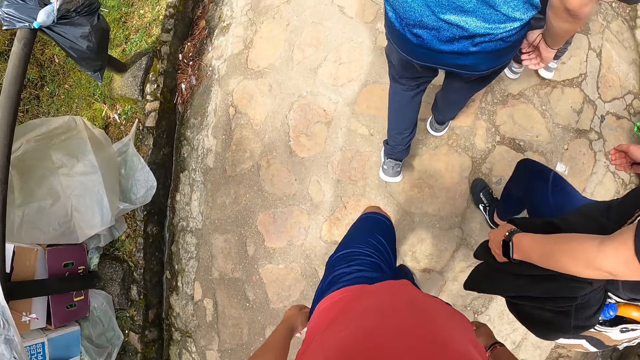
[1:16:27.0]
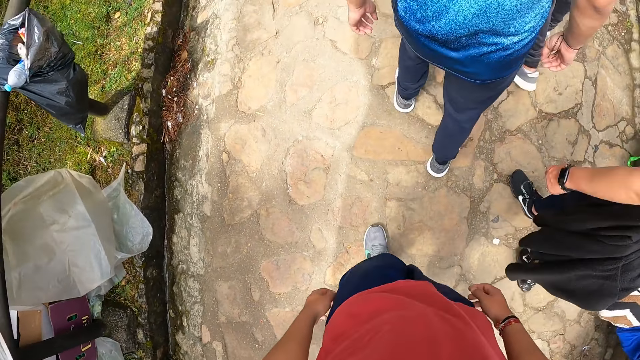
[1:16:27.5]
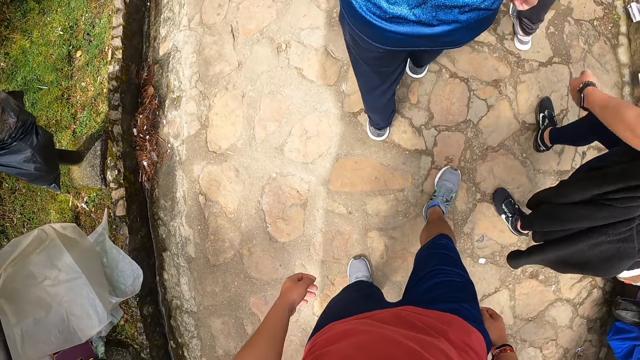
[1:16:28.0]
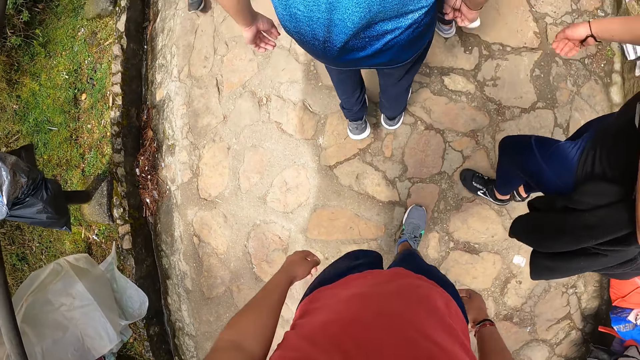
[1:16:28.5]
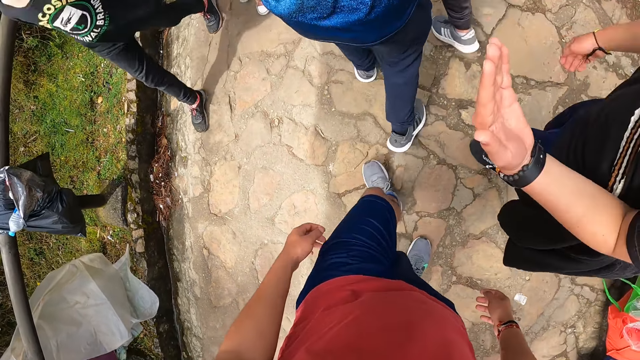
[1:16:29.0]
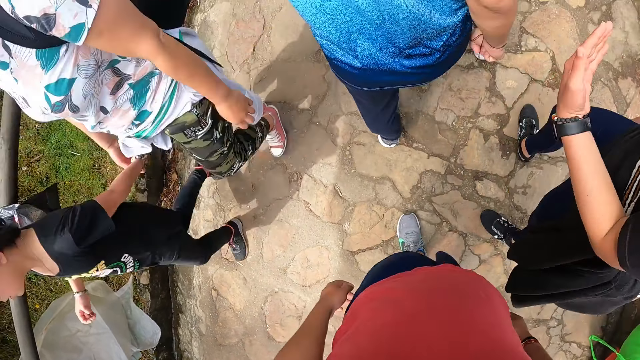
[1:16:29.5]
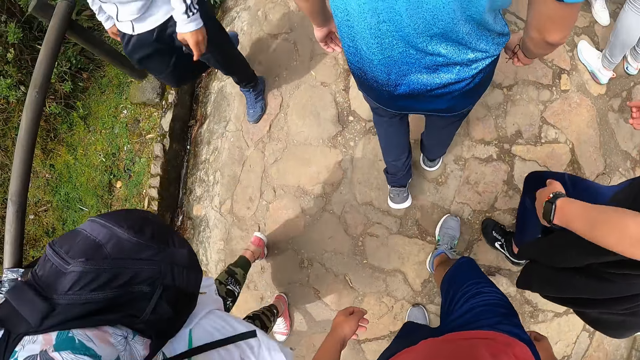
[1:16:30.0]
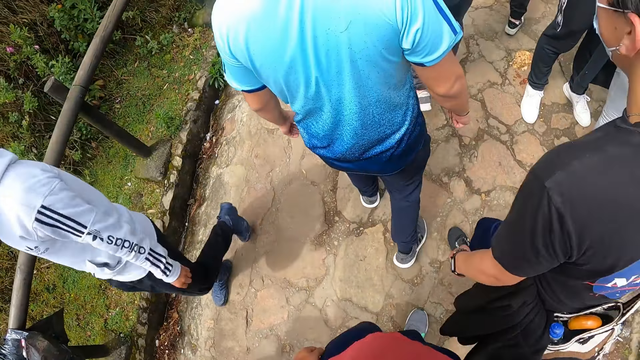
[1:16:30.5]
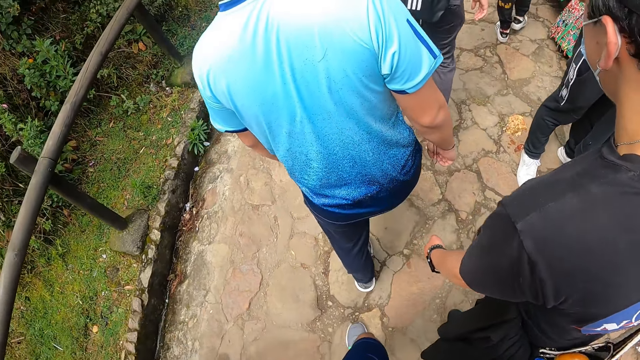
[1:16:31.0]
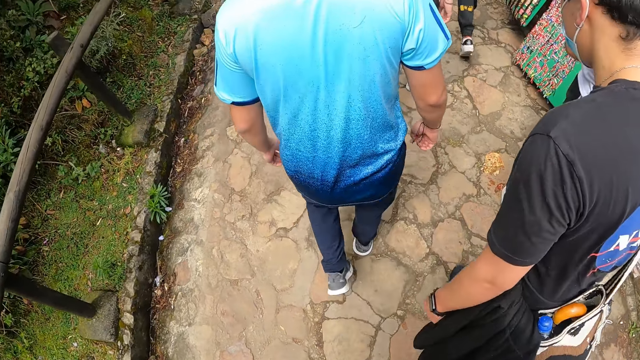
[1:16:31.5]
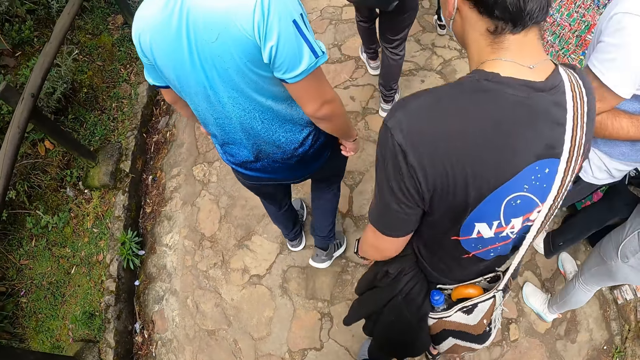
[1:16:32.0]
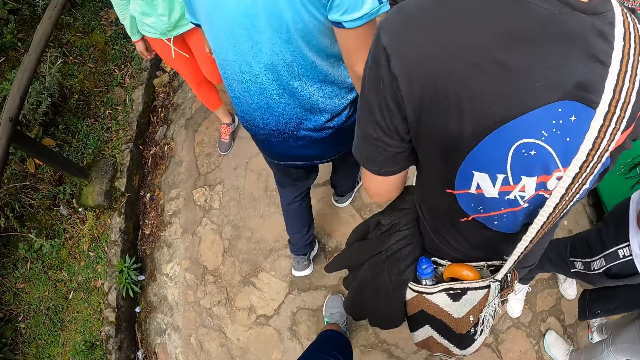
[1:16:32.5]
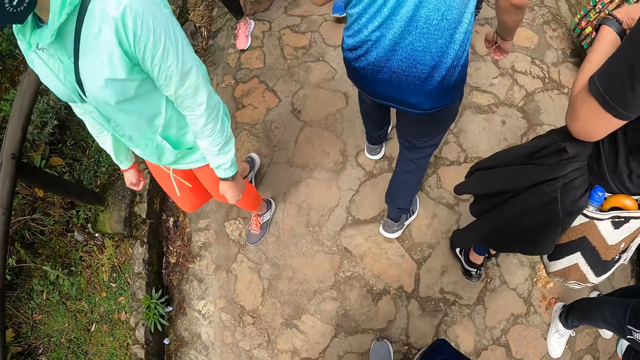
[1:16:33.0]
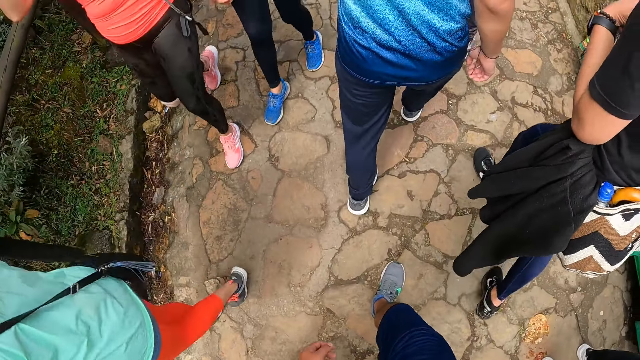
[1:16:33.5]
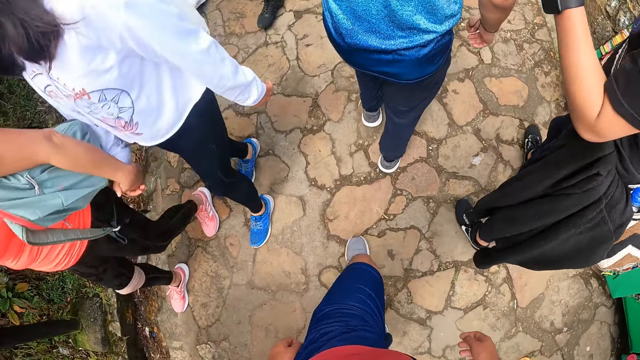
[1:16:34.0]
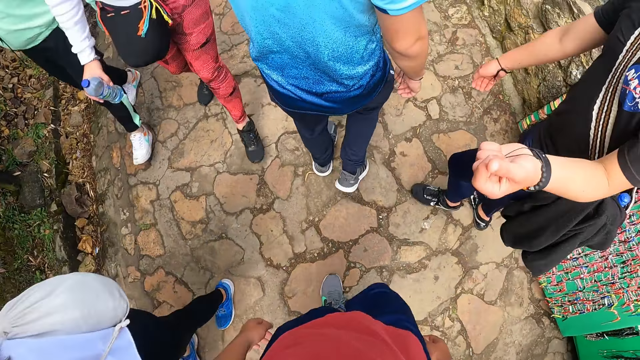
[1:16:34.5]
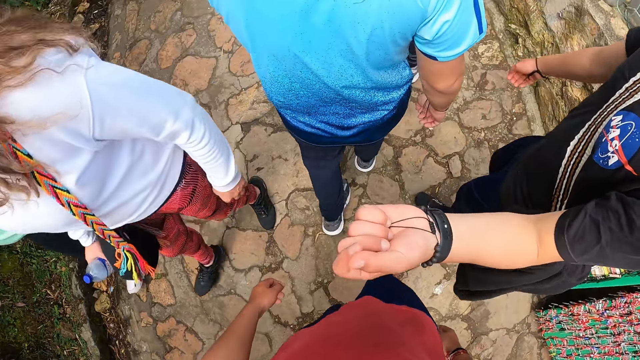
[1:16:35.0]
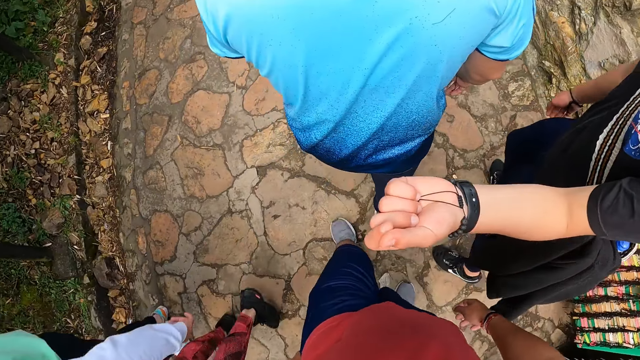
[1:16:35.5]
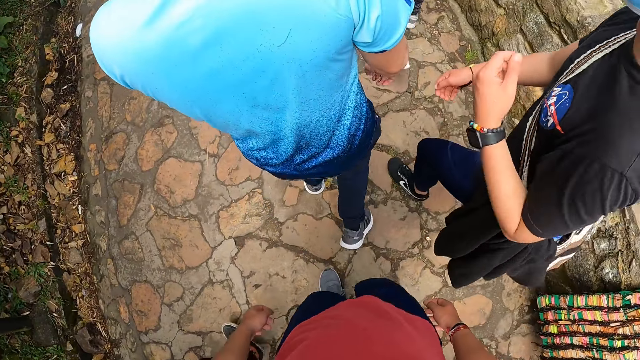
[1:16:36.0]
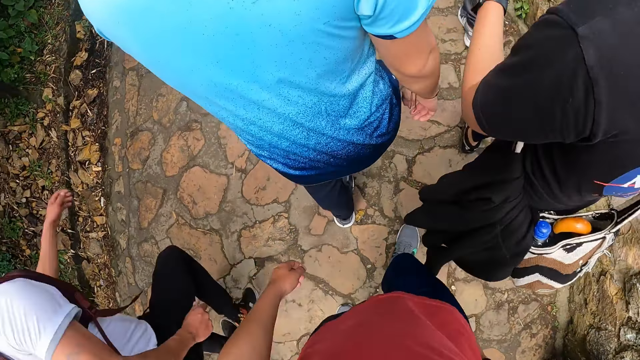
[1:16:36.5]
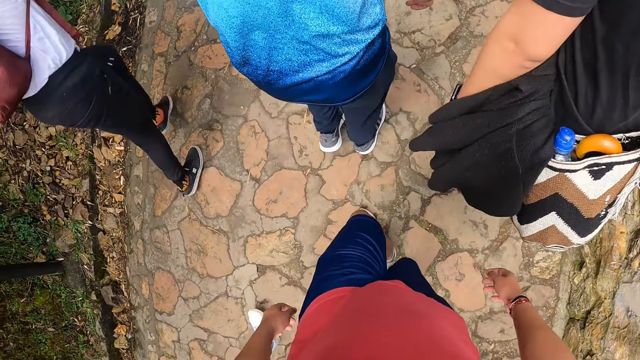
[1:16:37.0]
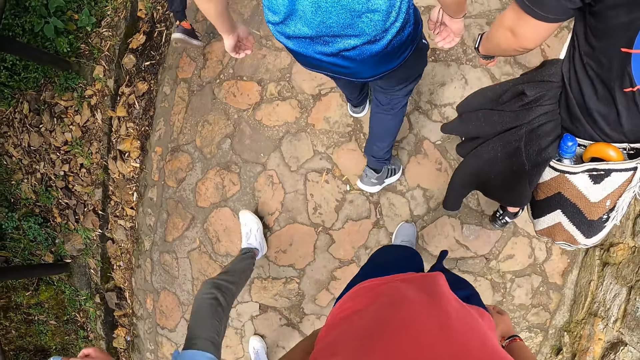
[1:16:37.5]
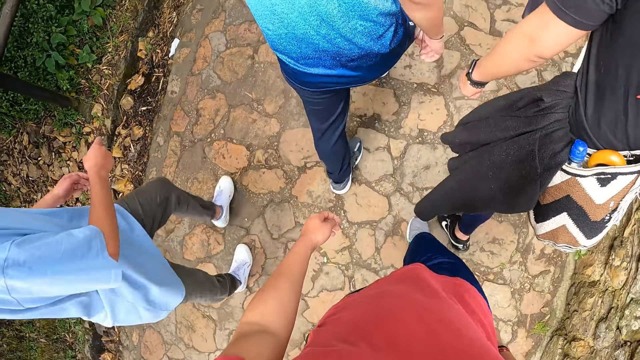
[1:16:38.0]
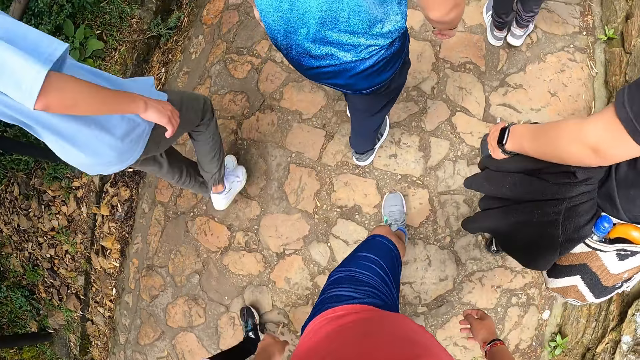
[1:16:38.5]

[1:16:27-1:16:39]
A person spreads his hands. The person turns around.

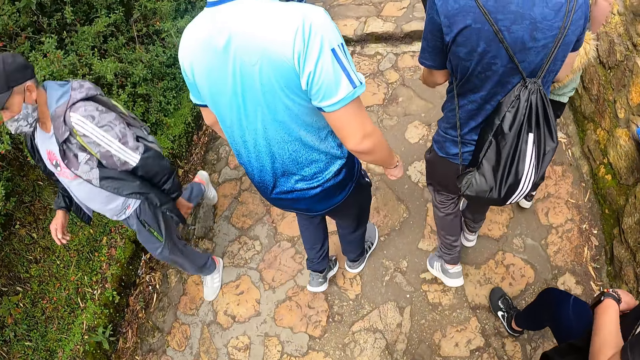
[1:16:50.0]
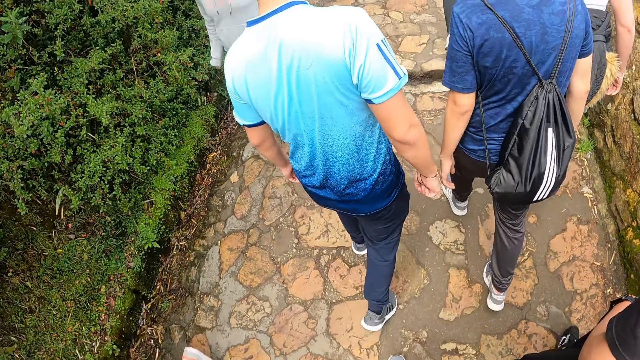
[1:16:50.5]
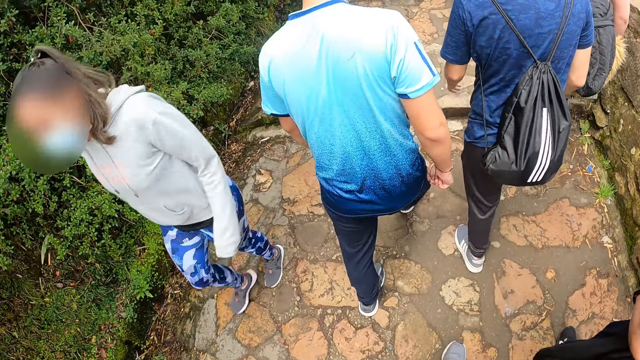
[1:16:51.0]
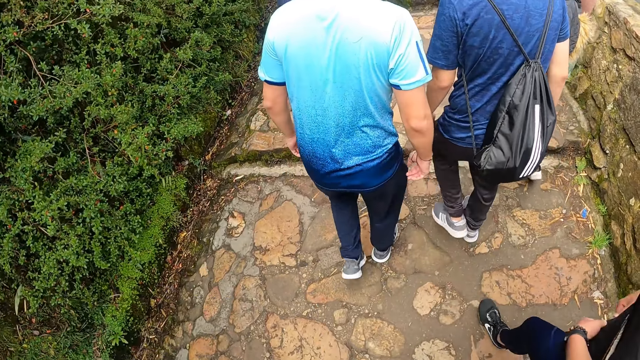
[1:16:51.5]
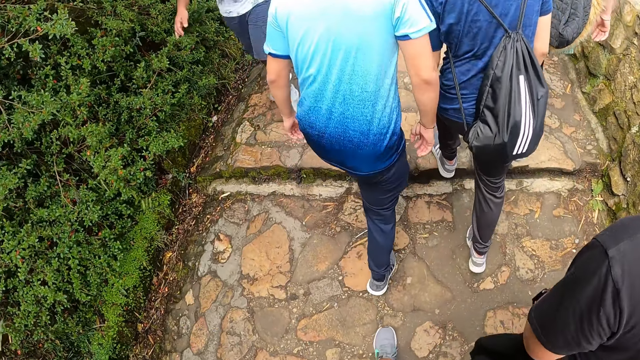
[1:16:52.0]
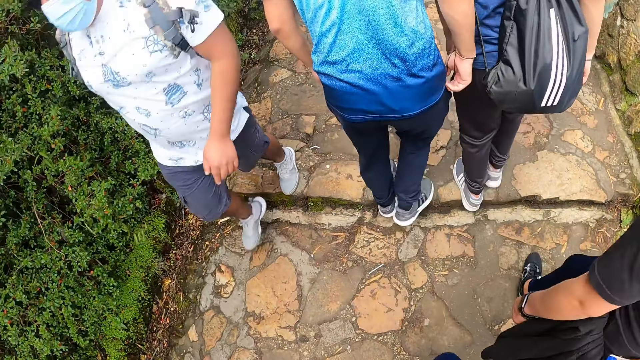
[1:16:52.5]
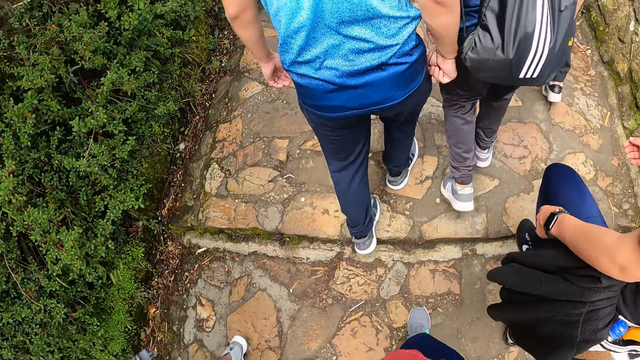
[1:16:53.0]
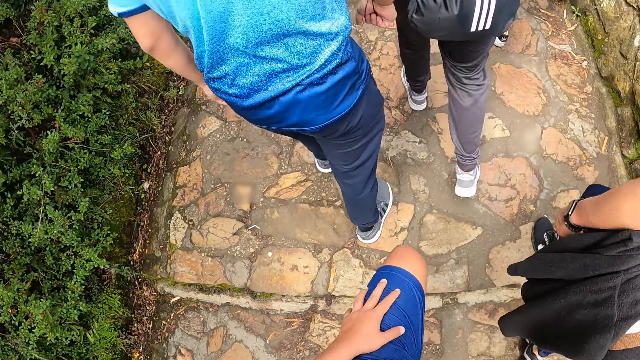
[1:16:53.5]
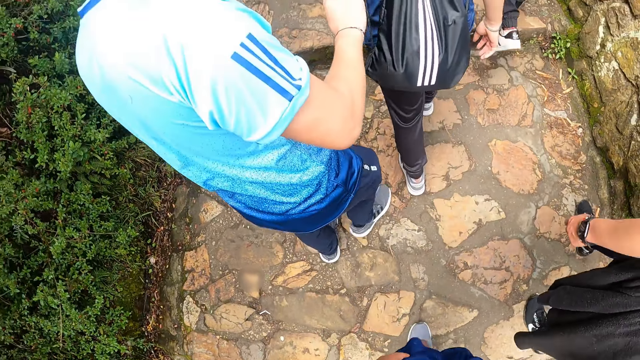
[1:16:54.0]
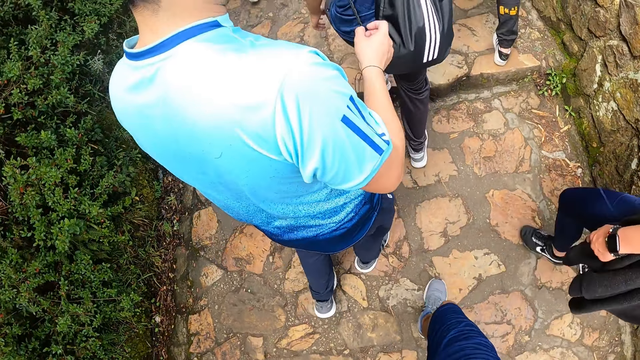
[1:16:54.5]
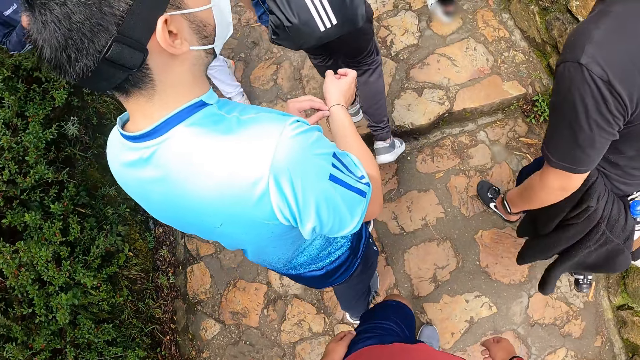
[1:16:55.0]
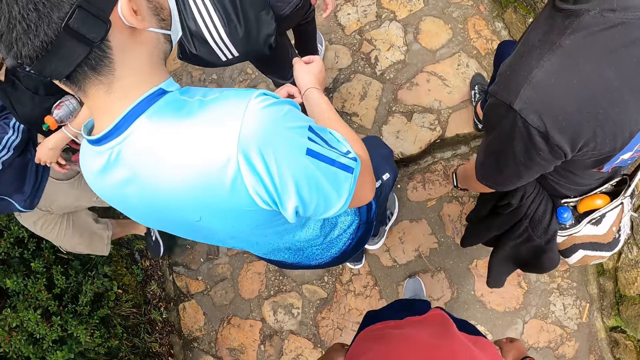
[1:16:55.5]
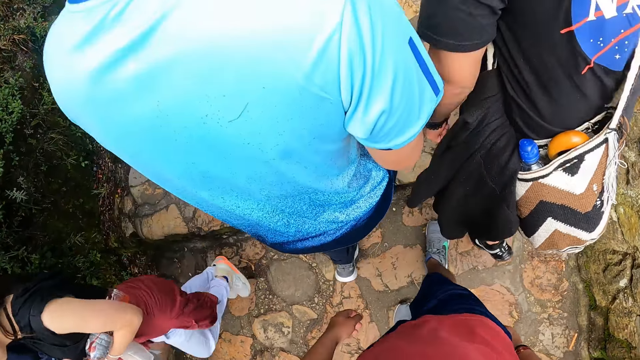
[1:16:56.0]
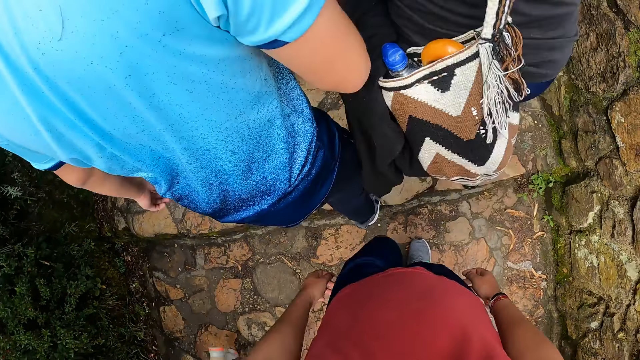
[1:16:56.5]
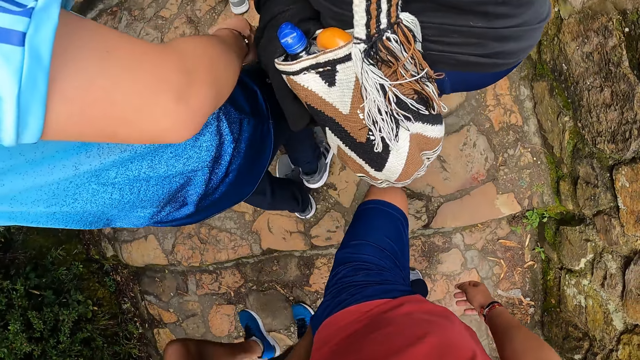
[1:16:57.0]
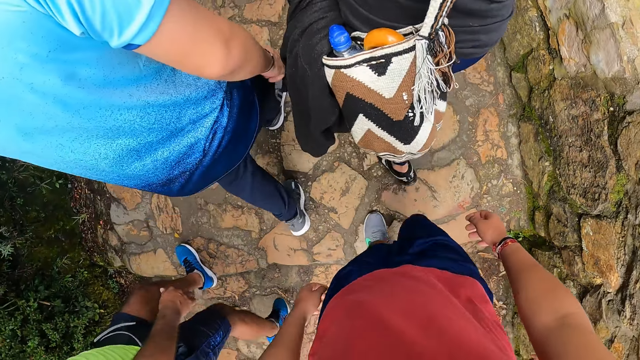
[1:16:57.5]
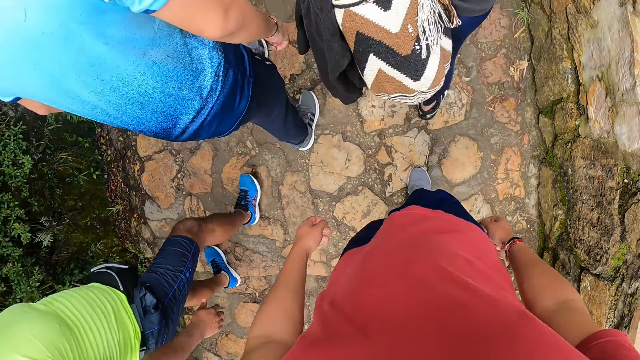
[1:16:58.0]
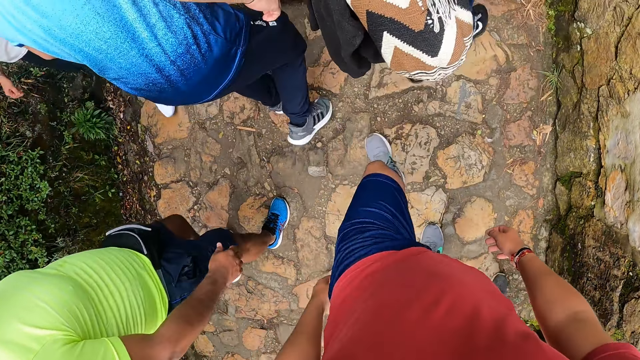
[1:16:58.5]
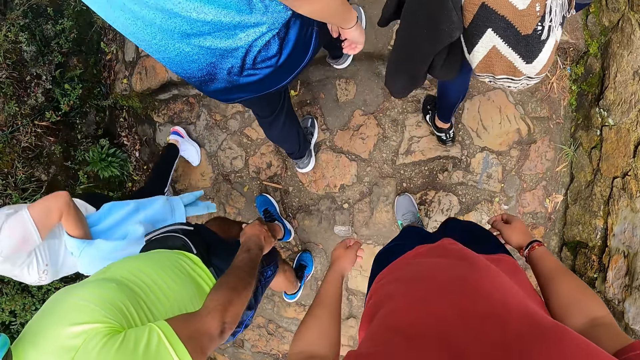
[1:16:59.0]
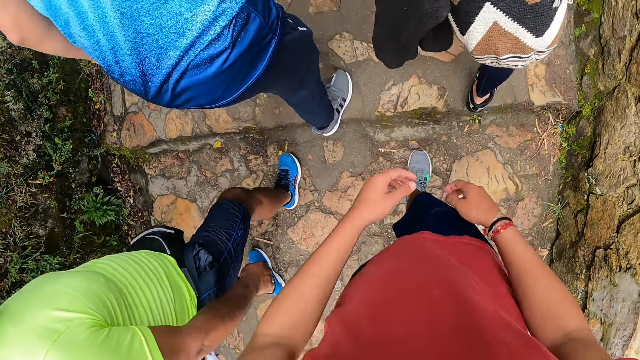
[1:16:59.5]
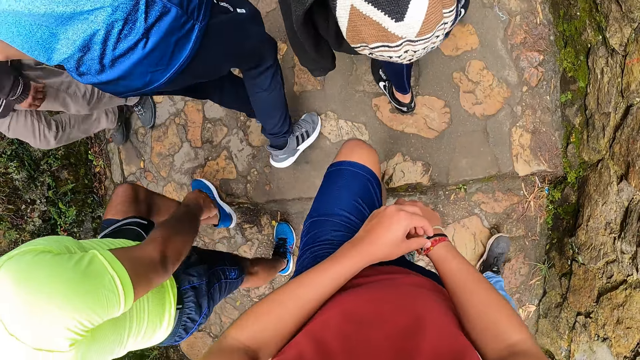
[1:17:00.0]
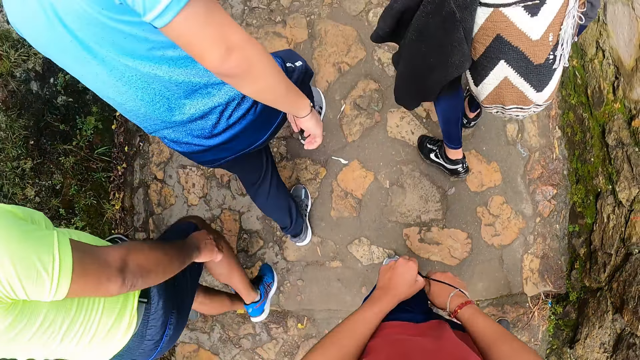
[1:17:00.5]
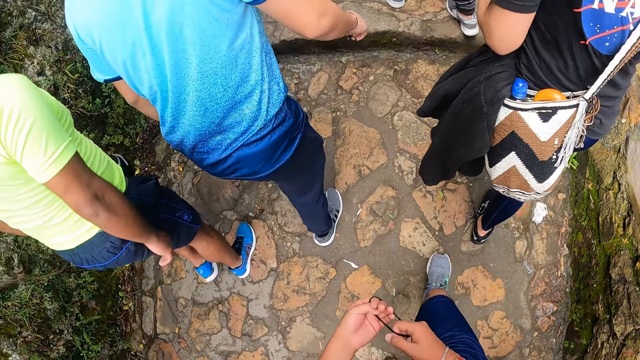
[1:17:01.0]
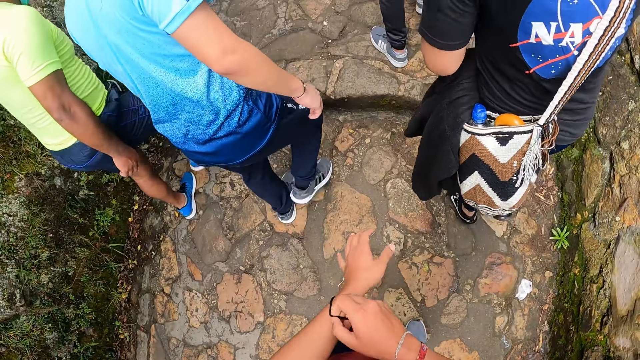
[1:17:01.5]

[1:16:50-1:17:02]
The camera wearer hikes the mountain. A person stretches a hand. The person aligns a bangle on the right hand. The person hikes the mountain. The camera wearer removes a black band on his right wrist with his left hand. He wears the black band on his left wrist with his right hand.
